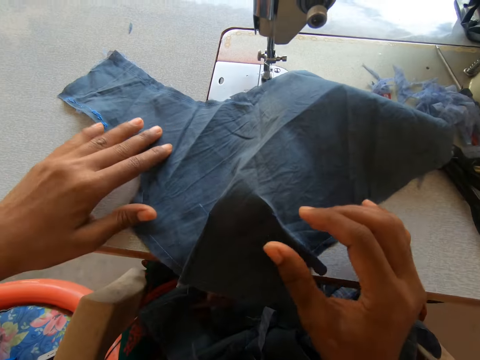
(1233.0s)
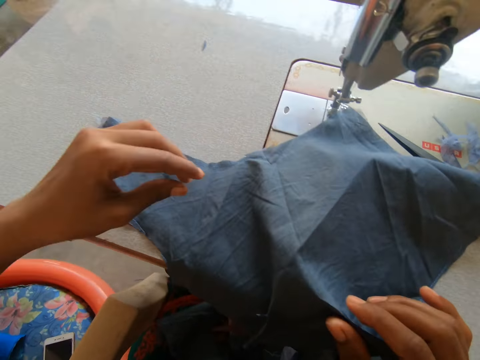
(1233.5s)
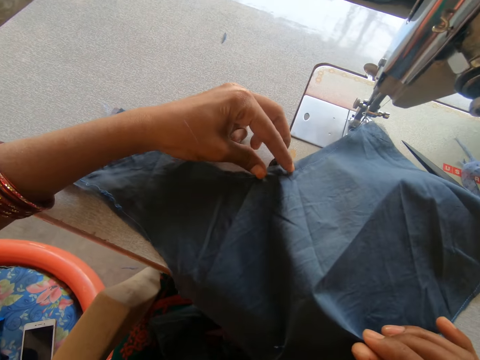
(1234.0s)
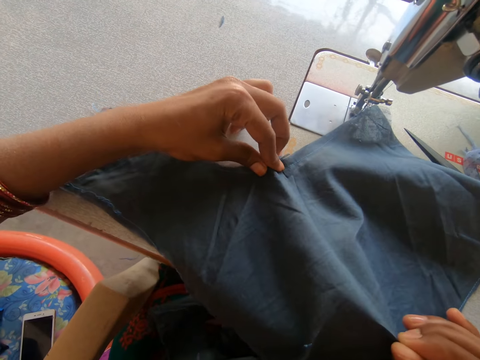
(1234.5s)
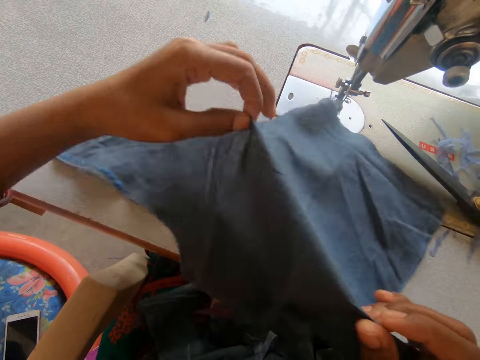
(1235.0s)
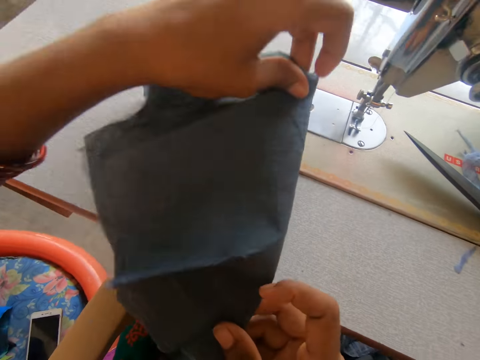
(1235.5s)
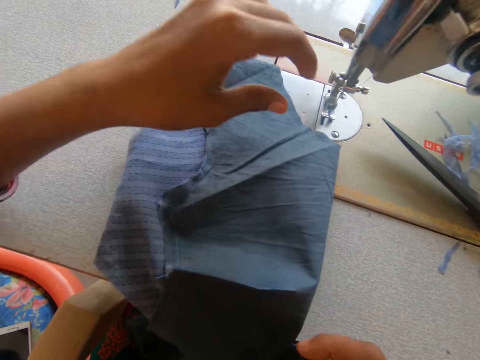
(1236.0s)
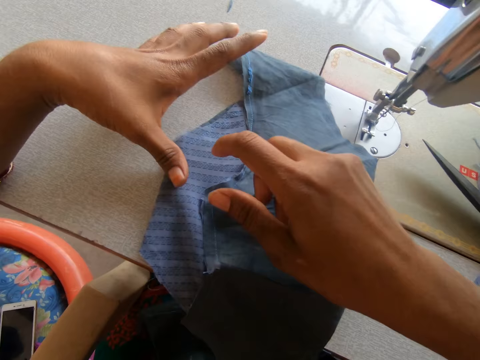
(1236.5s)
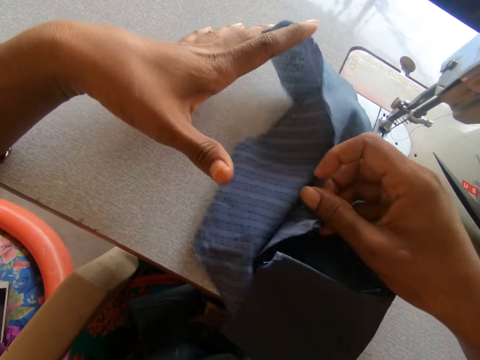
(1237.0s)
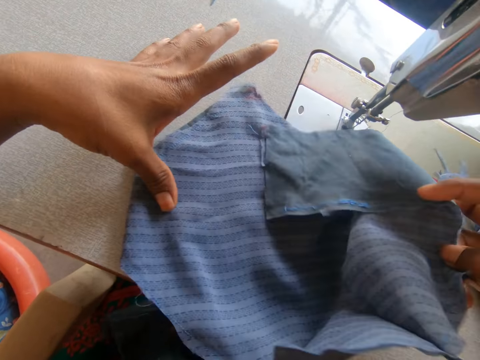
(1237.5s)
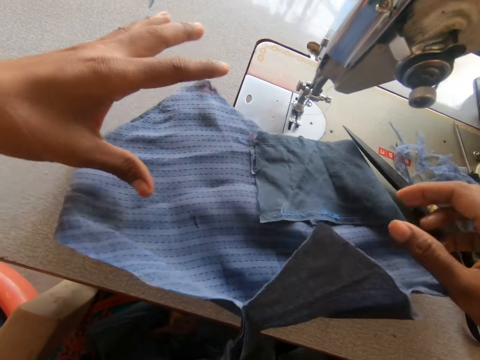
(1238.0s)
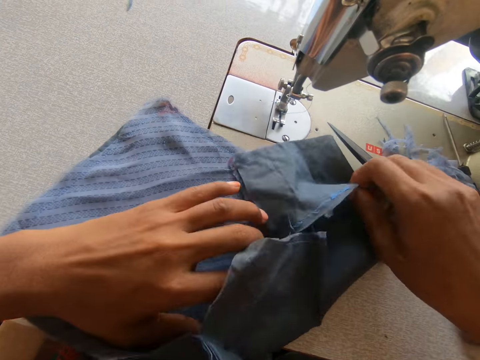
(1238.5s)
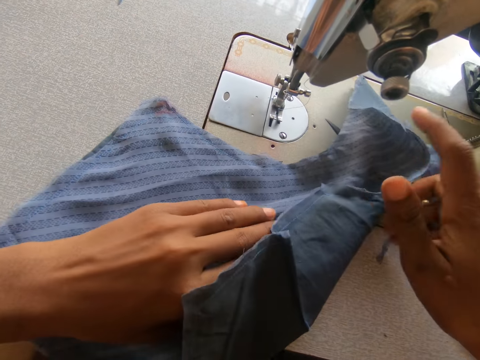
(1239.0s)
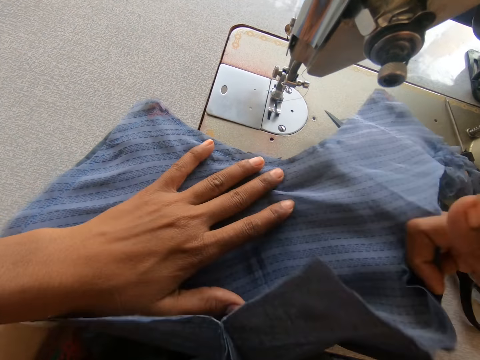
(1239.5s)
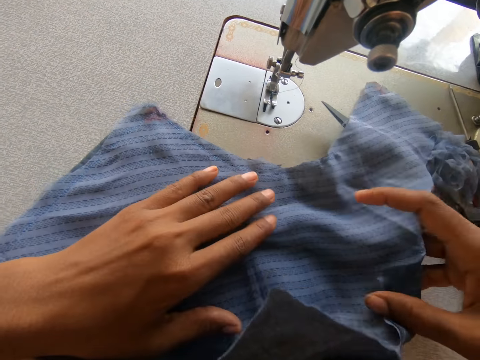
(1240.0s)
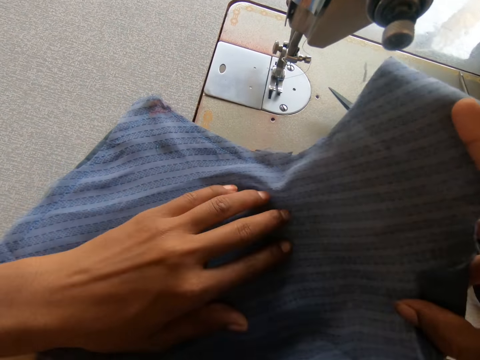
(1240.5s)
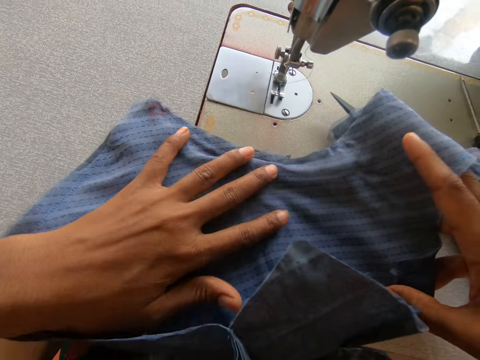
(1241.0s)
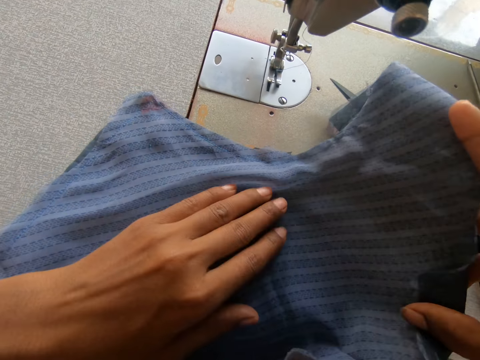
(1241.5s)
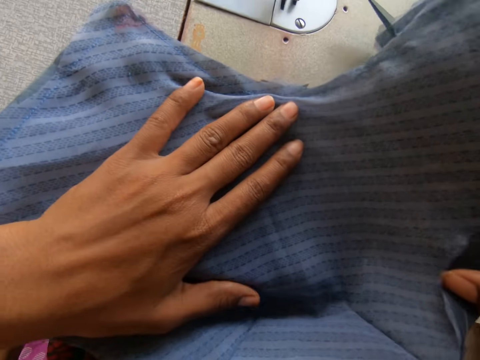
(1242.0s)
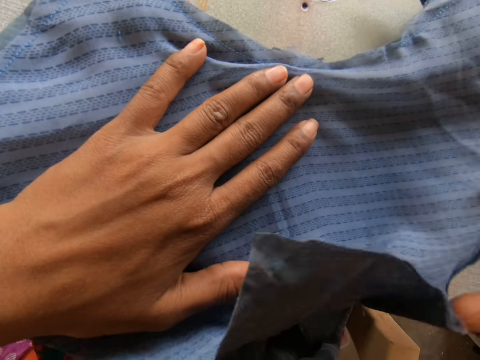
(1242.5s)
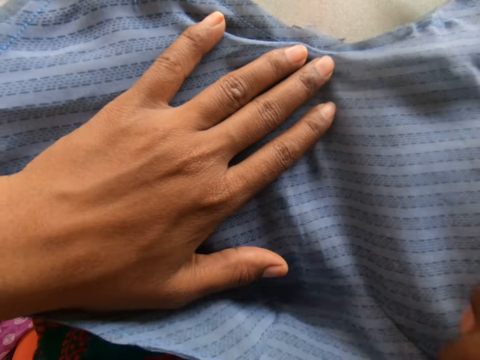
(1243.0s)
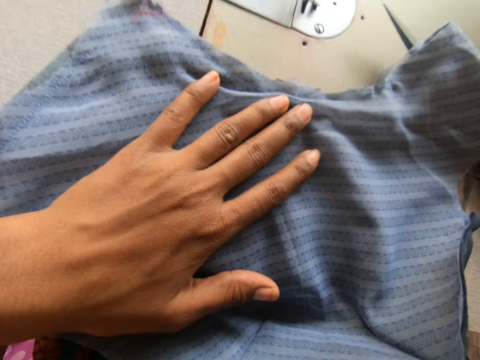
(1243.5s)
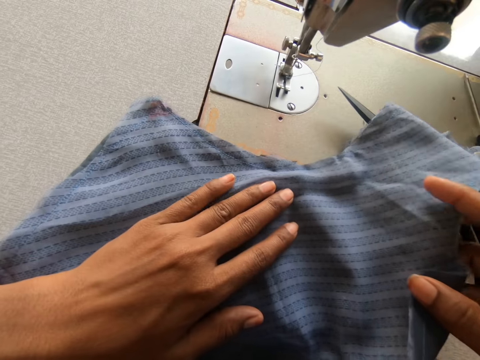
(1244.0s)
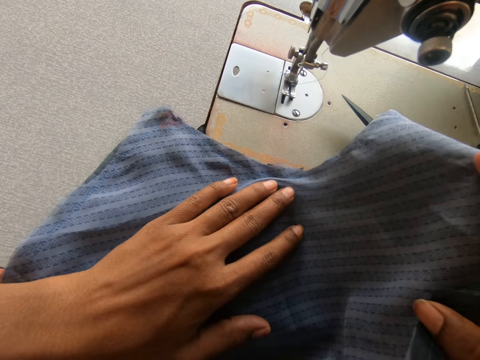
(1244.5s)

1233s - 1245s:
The camera wearer puts the piece of cloth on the table. They fold the piece of cloth. They straighten the piece of cloth on the sewing machine.

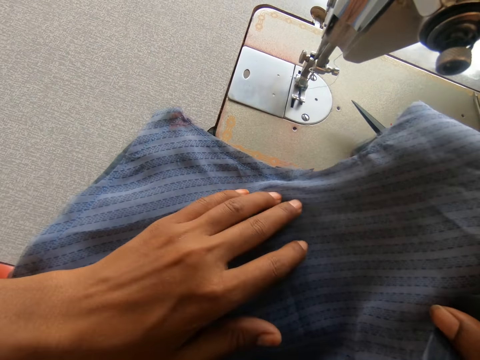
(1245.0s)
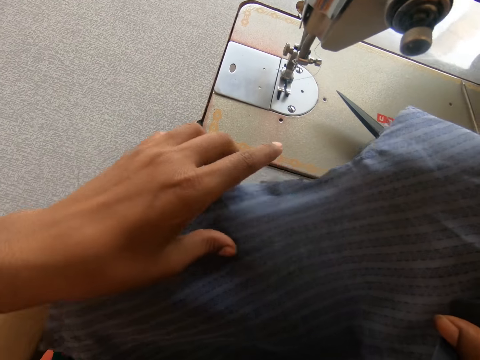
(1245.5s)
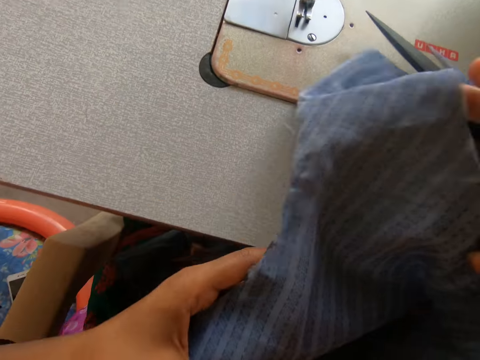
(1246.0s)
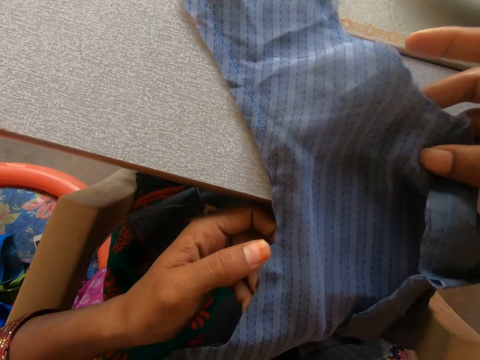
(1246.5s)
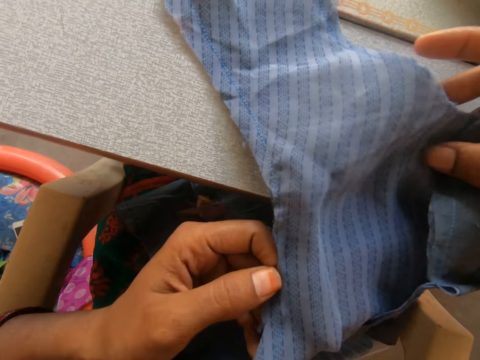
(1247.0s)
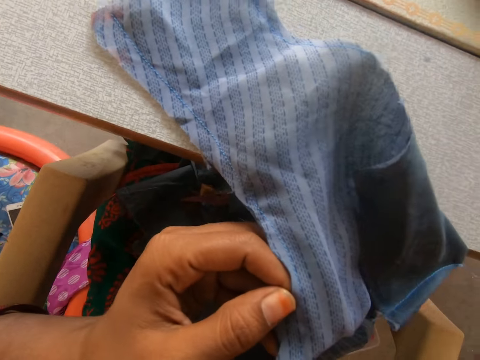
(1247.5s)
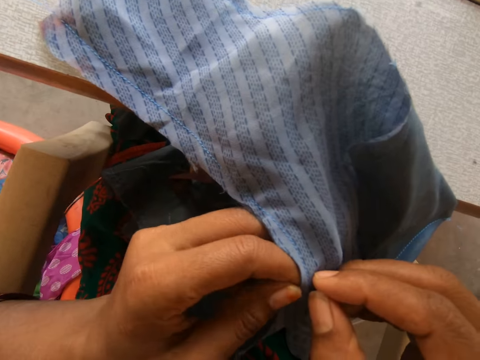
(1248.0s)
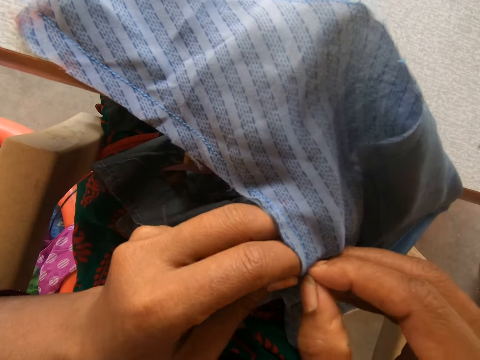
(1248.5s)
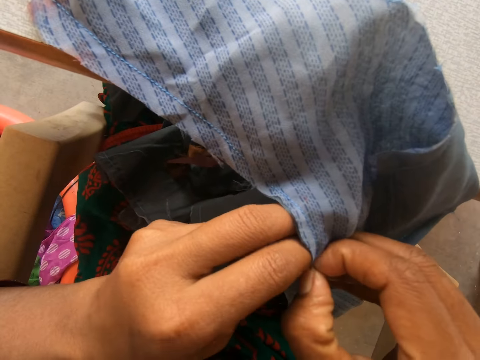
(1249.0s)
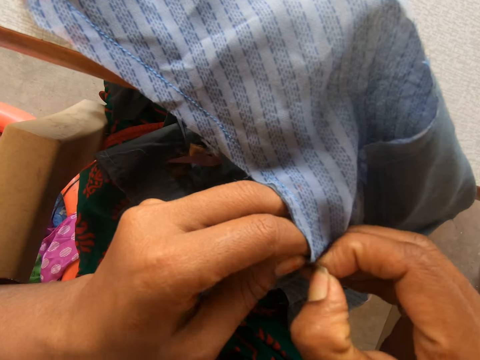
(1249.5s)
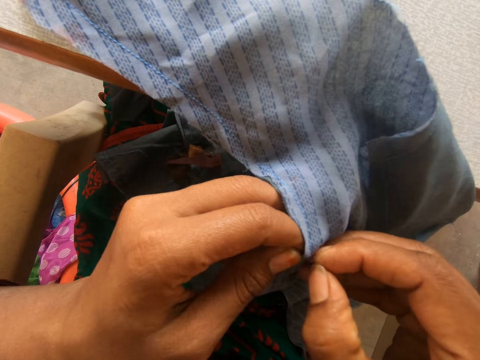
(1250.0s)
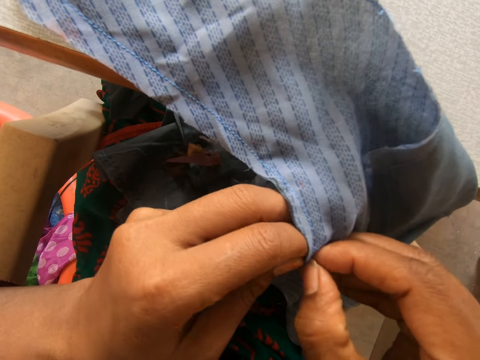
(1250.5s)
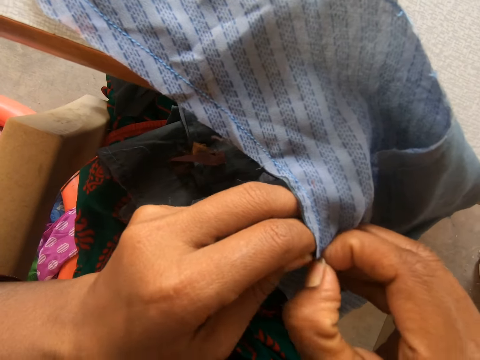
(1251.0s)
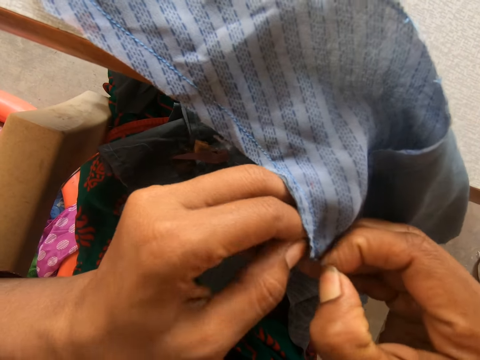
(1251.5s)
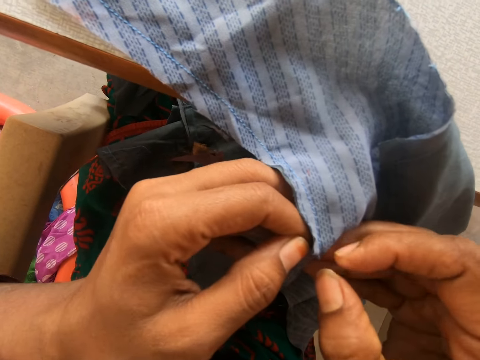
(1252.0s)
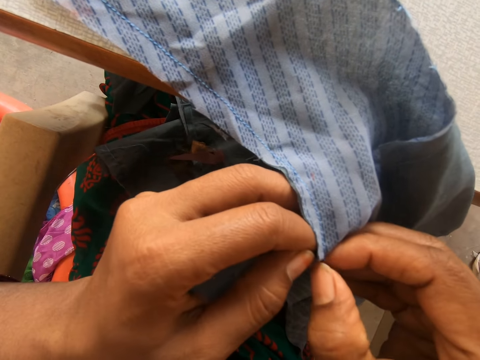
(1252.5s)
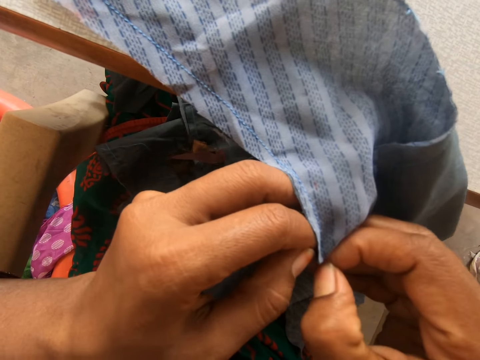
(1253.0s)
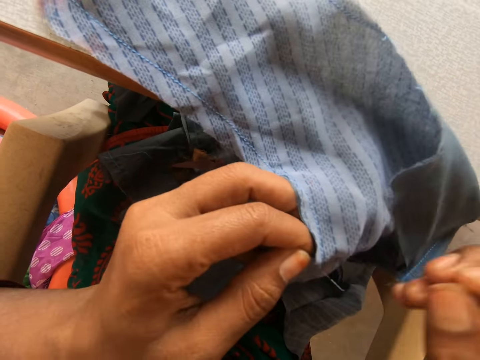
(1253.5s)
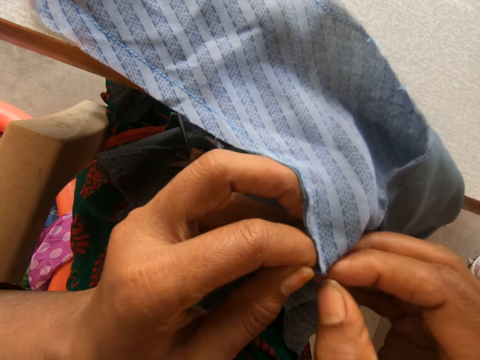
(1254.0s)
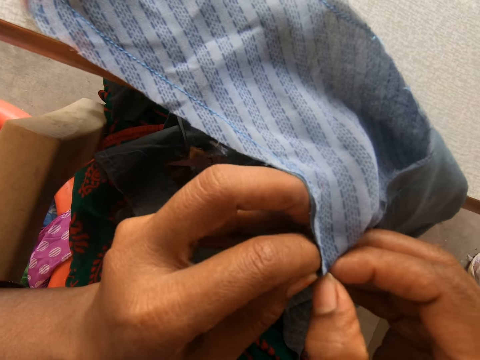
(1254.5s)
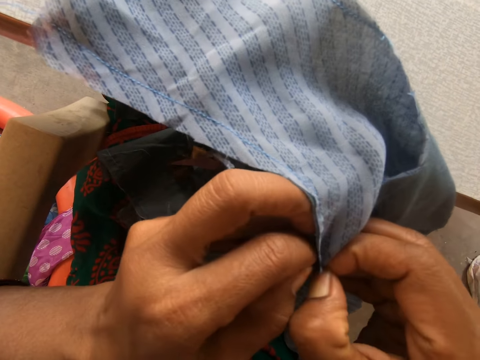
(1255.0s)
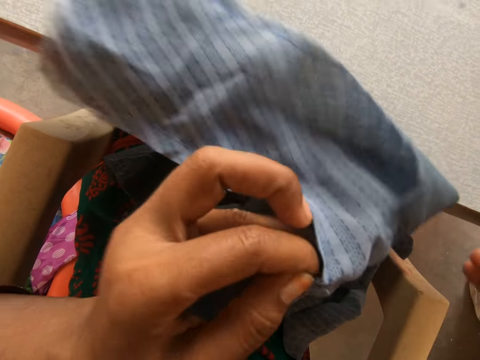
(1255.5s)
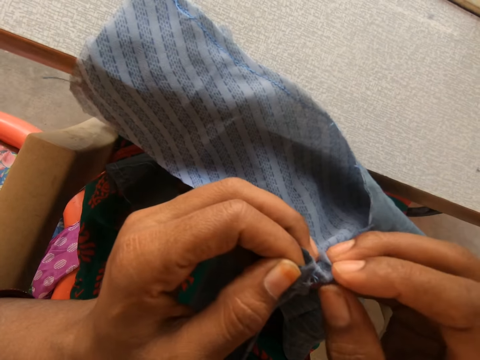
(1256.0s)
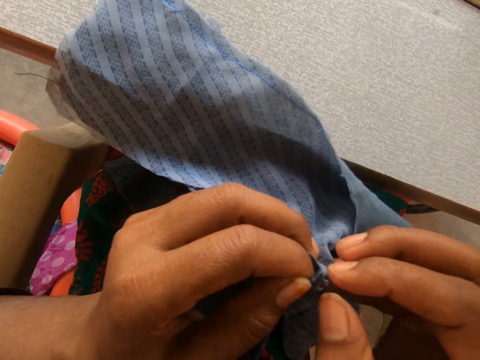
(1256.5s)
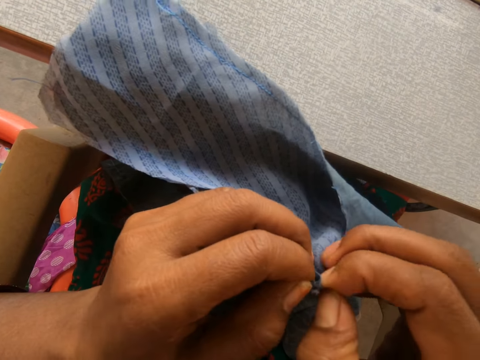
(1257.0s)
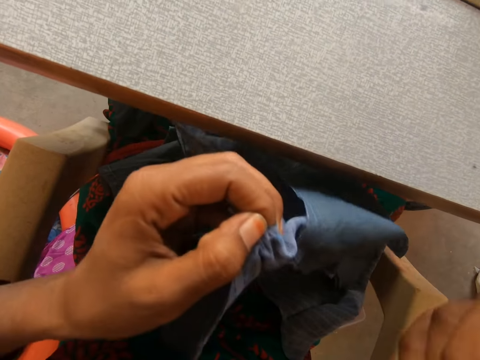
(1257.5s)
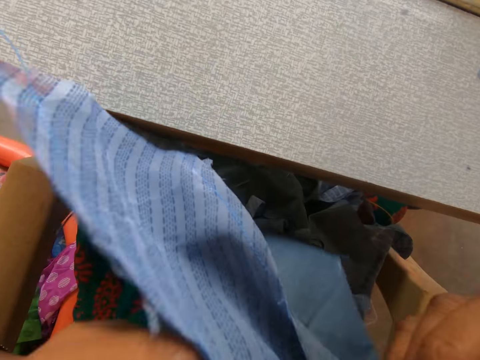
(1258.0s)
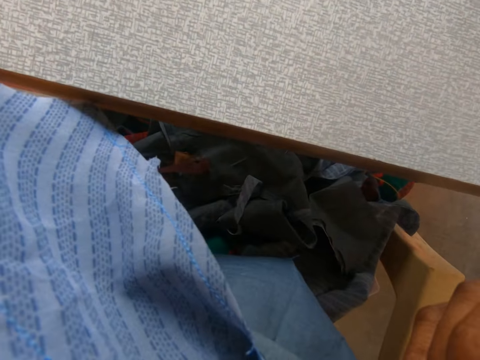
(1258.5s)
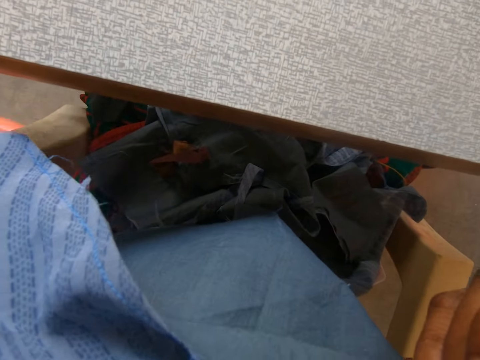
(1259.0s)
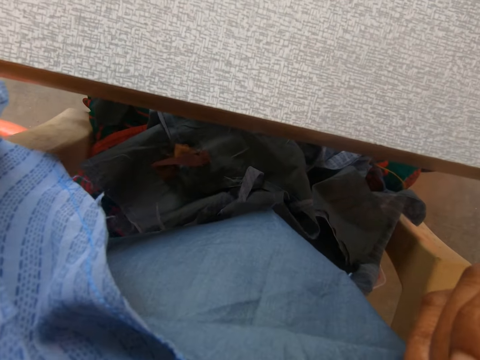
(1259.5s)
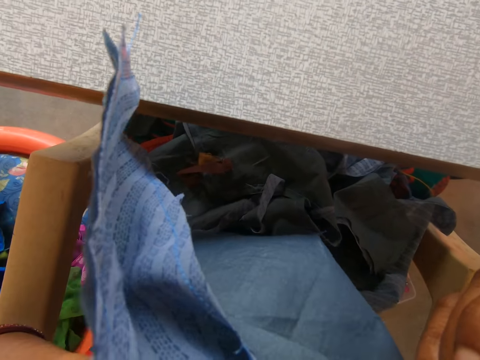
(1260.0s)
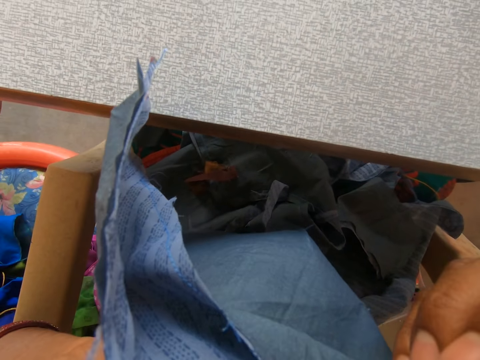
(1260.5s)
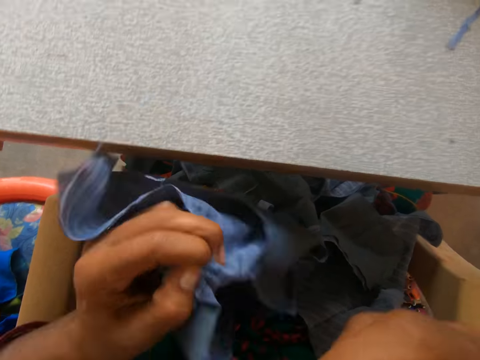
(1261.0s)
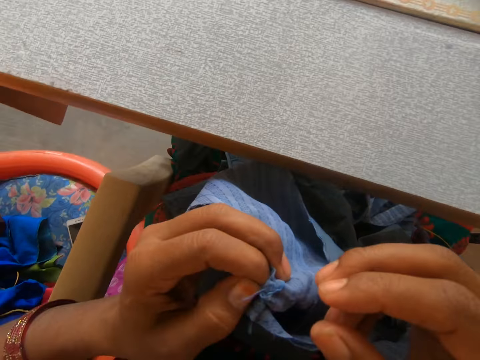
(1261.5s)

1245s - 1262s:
The camera wearer turns the piece of cloth. She pulls the thread with her hand. She removes the thread on the piece of cloth with her fingers. She cuts the thread on the piece of cloth with her teeth. She pulls the thread with her teeth.
